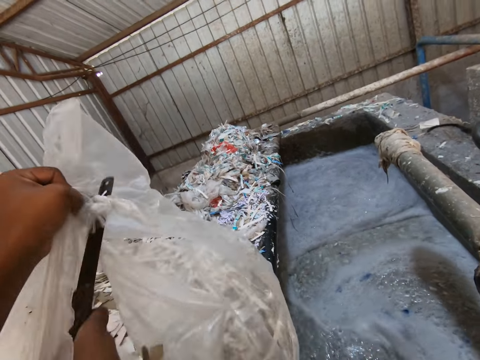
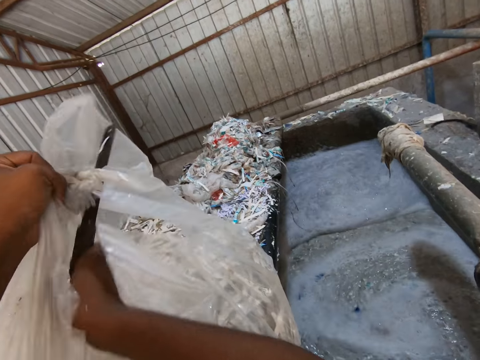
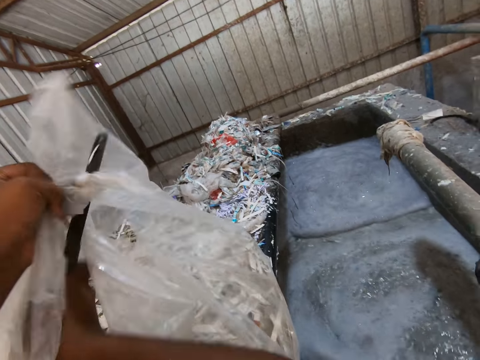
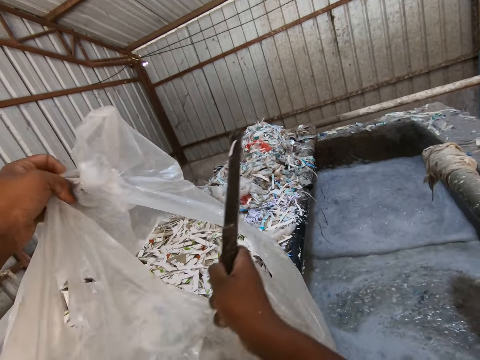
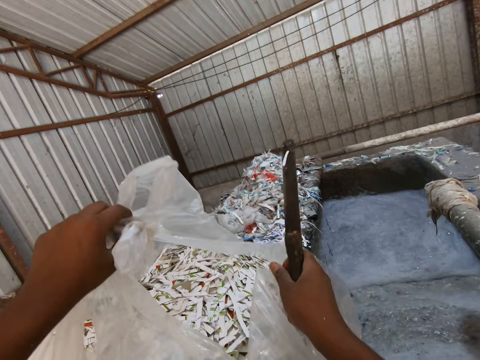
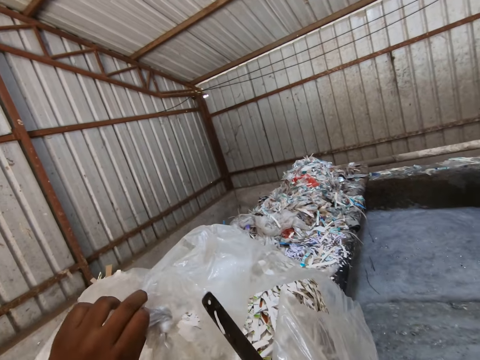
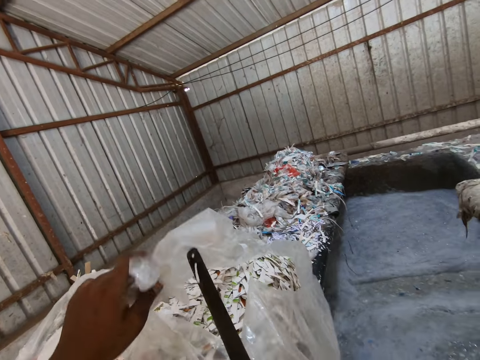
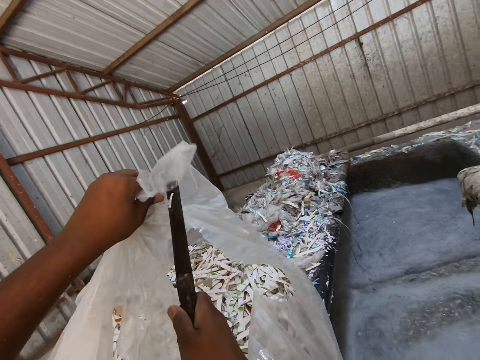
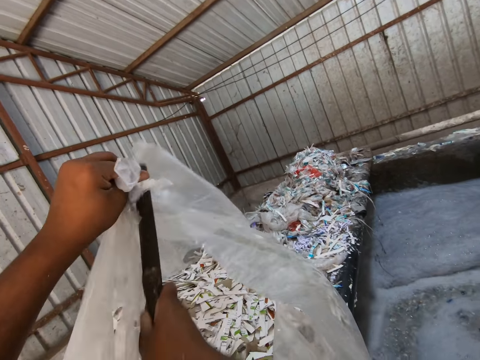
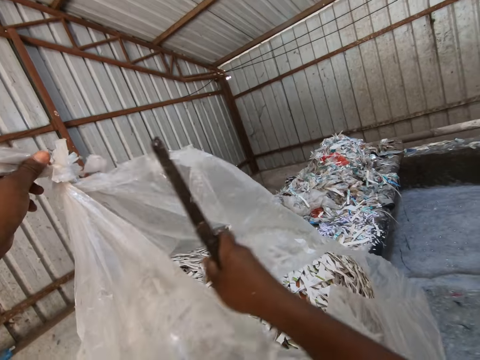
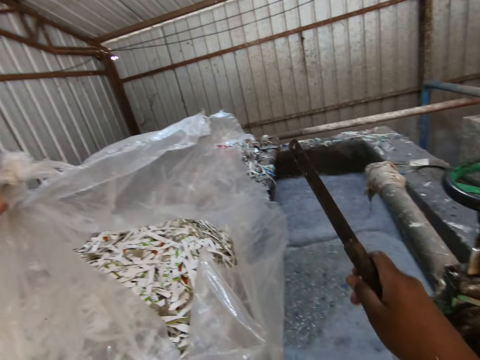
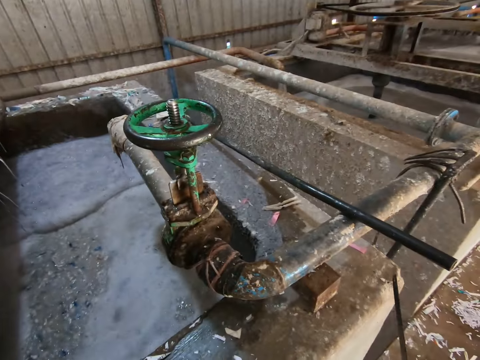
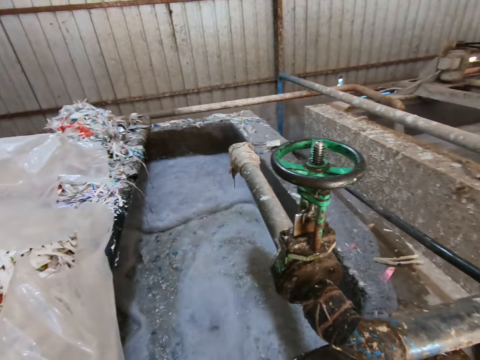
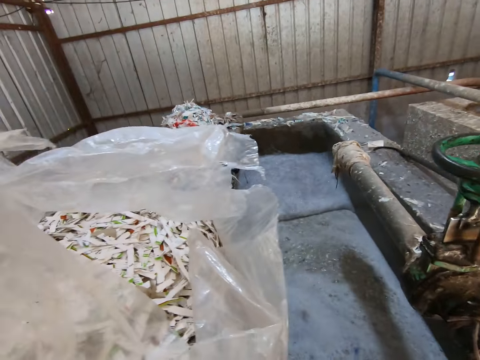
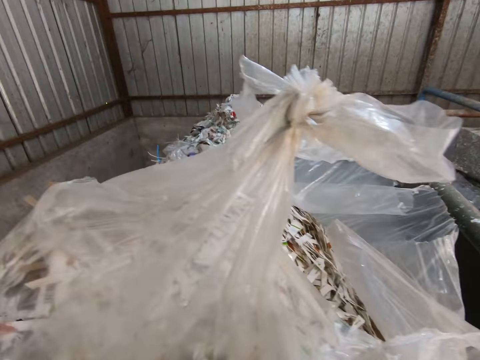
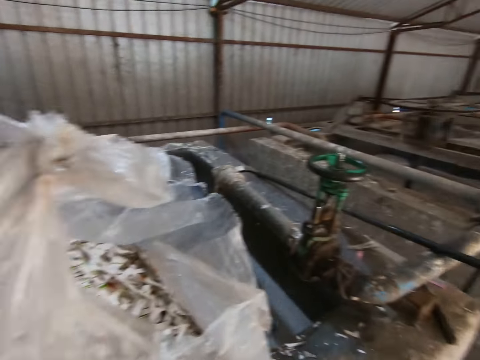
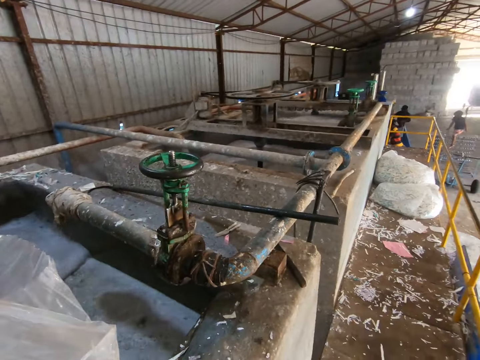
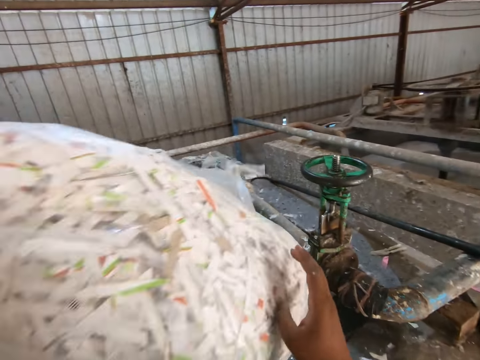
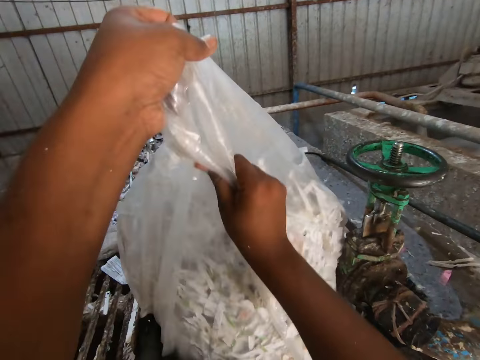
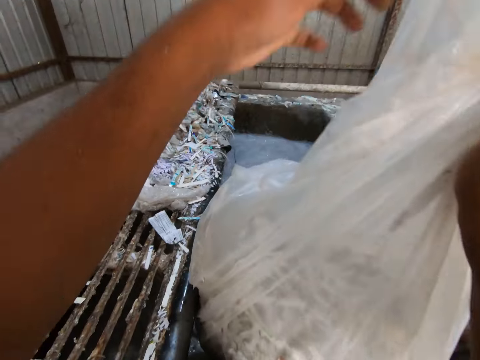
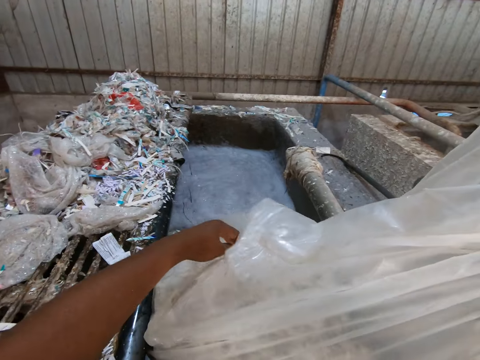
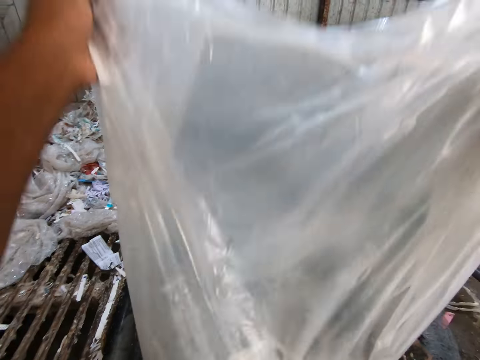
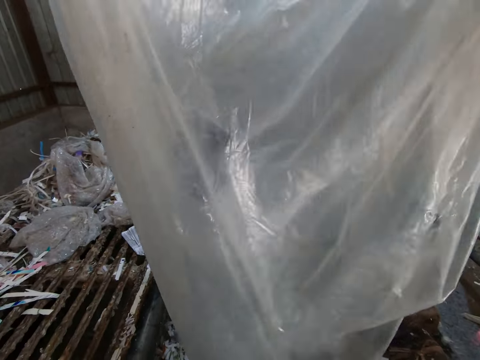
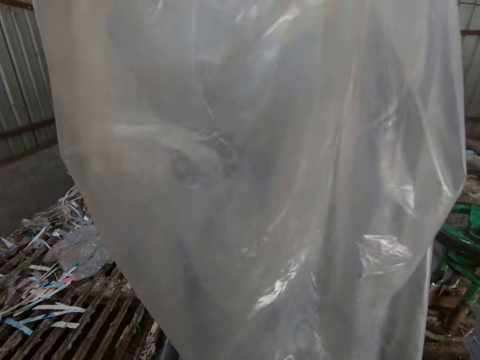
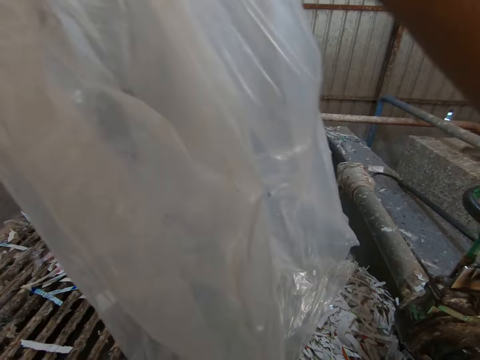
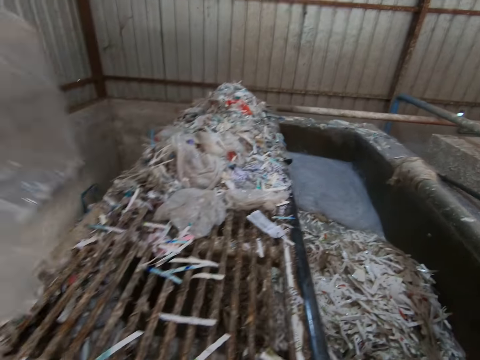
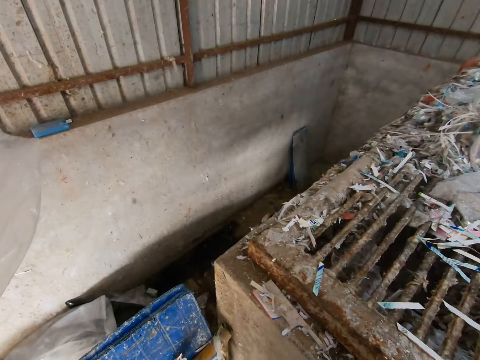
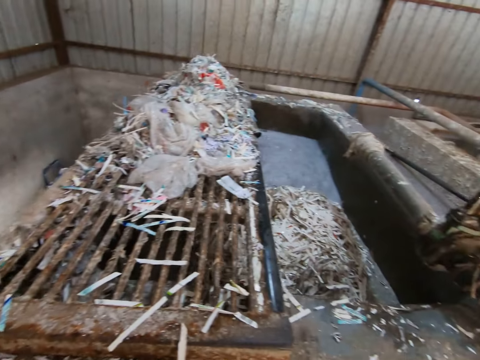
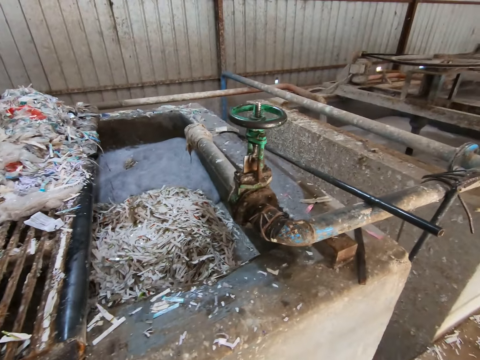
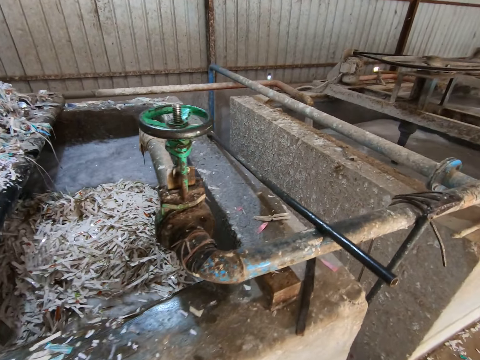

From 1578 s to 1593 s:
The camera wearer tears the bag of pieces of paper with the knife in his right hand. He drops the knife on the pond with his right hand. He turns the bag of pieces of paper with his left hand. He pours pieces of paper into the pond from the bag of paper pieces with both hands. He pulls the bag with both hands. He drops the bag on the floor with his left hand.

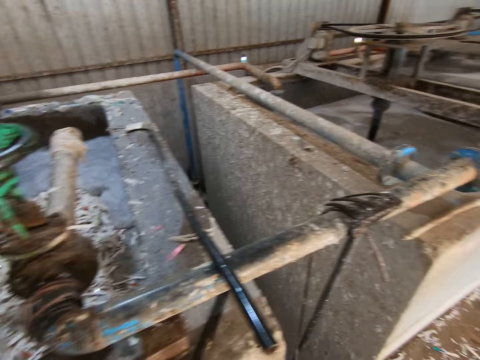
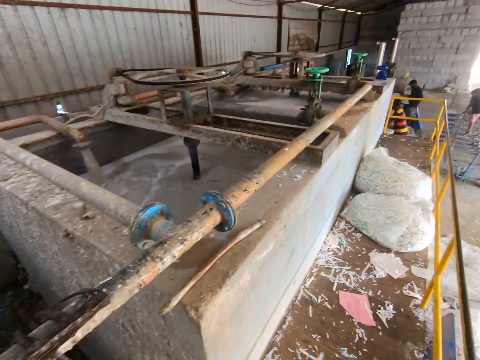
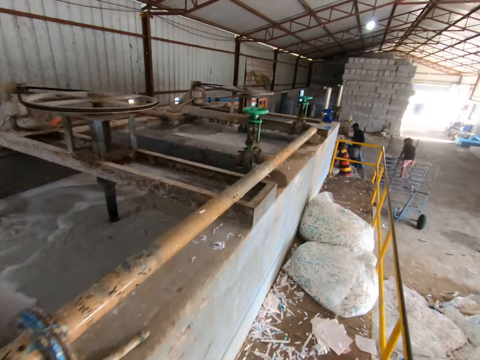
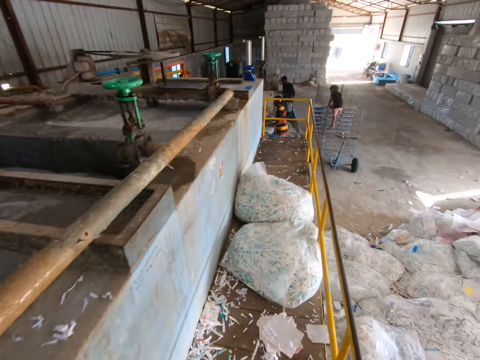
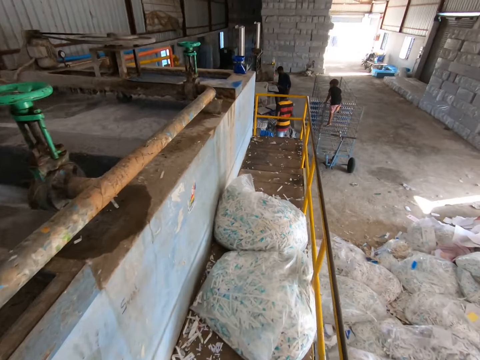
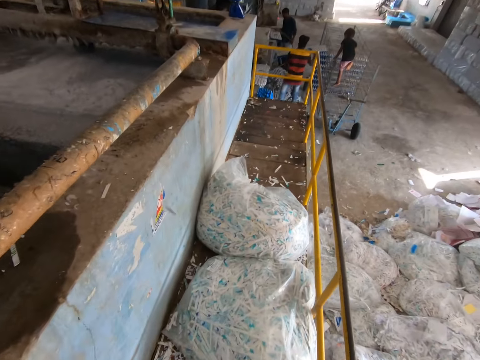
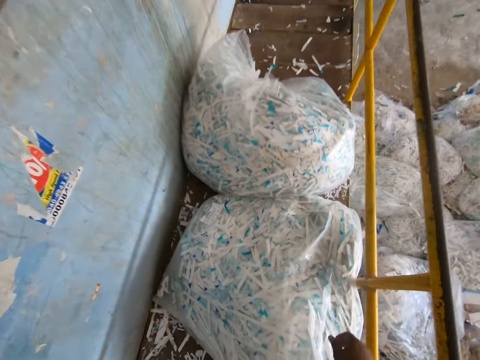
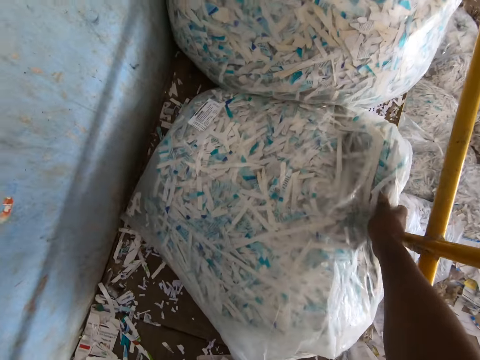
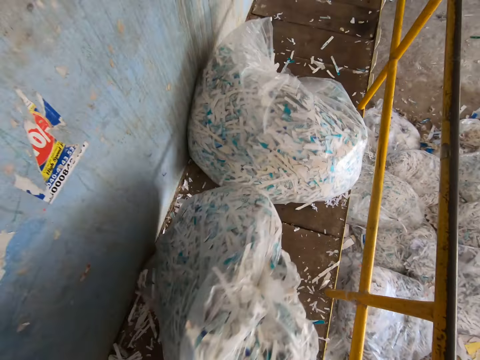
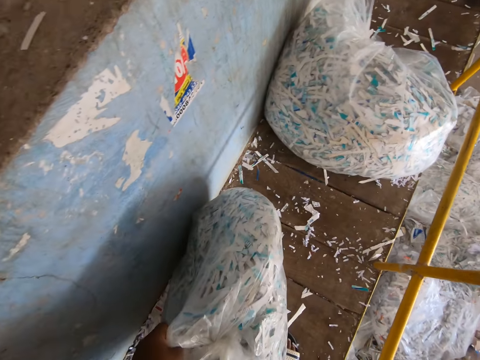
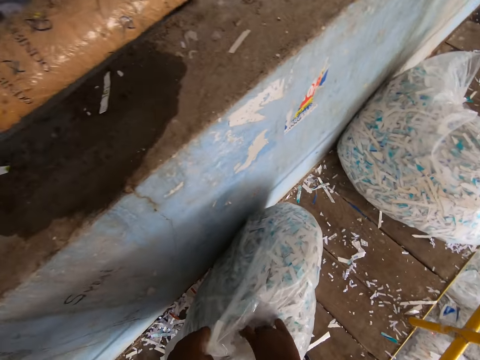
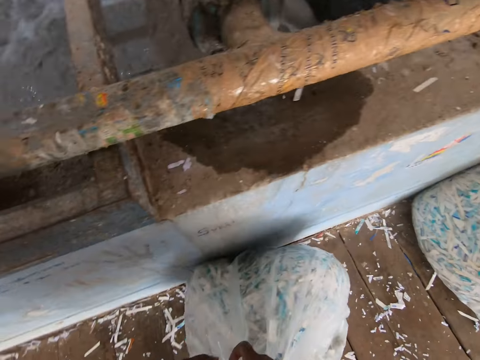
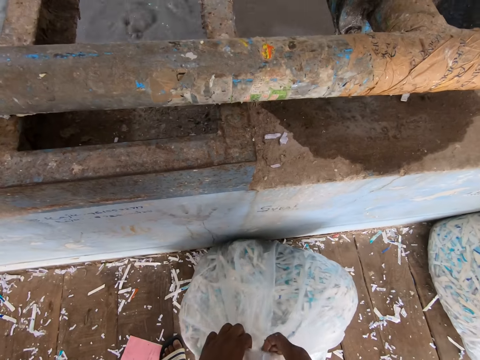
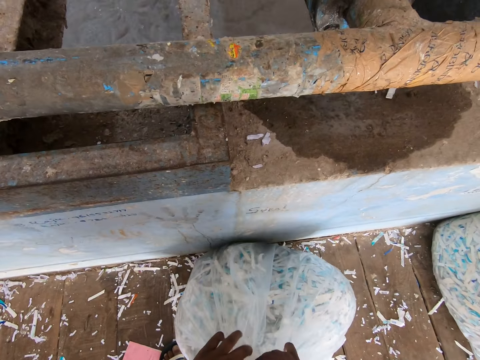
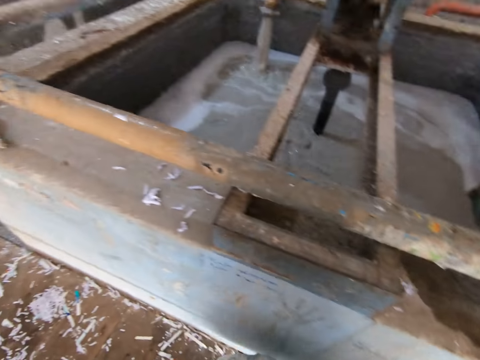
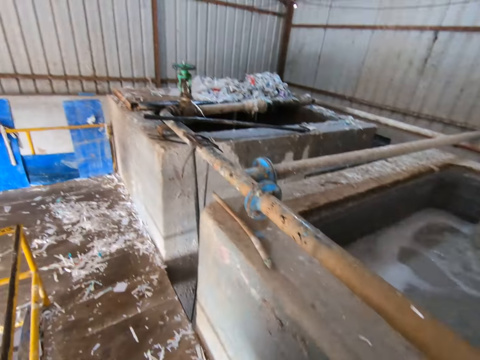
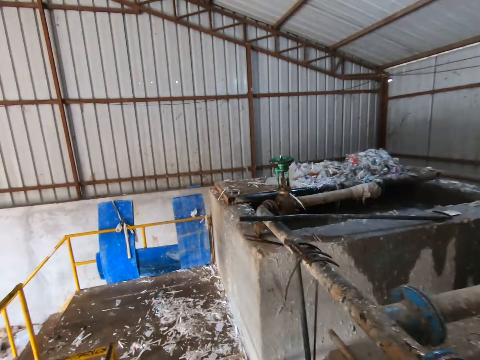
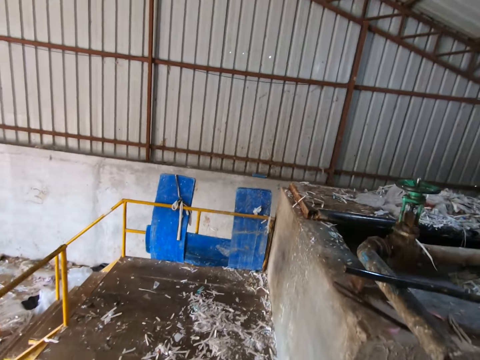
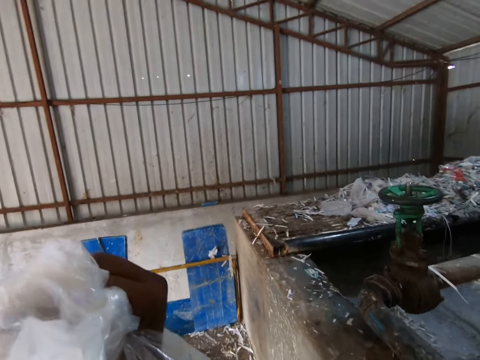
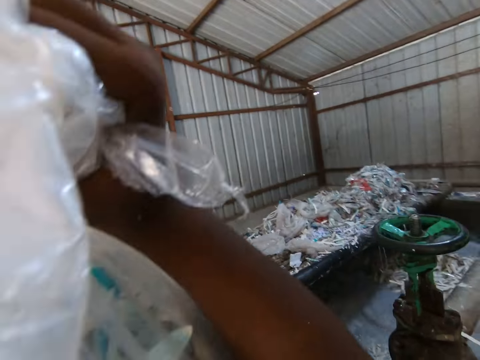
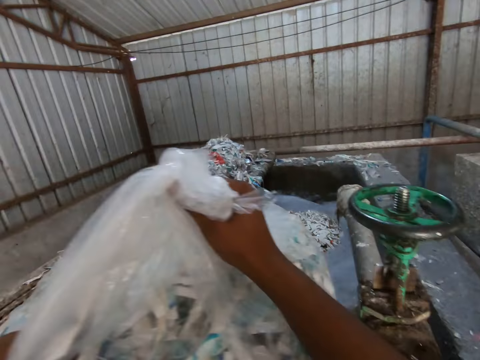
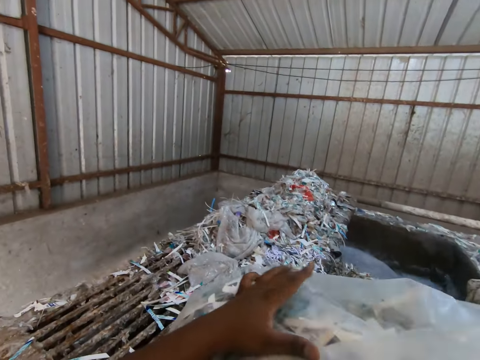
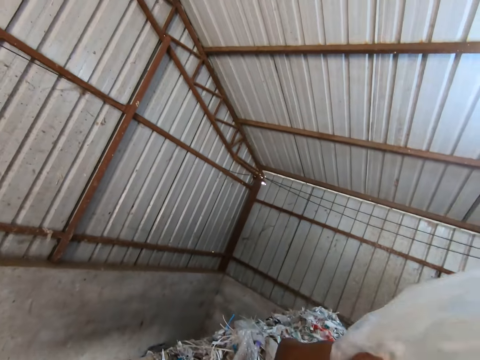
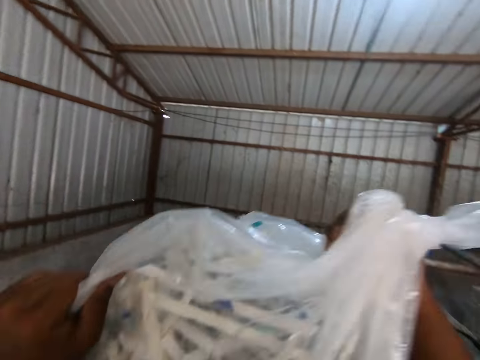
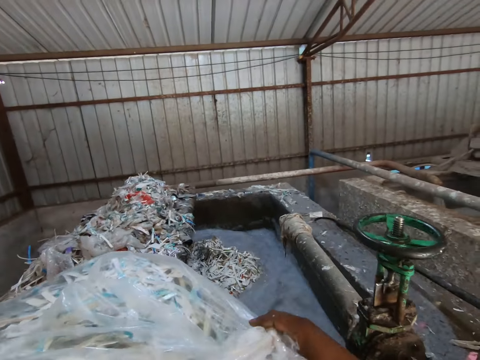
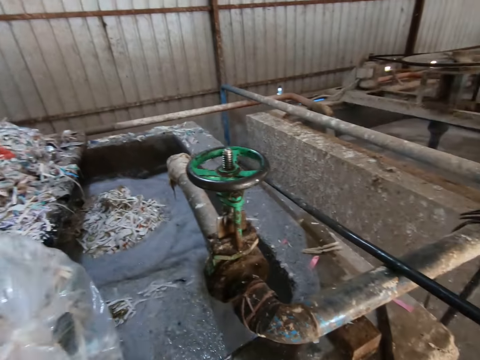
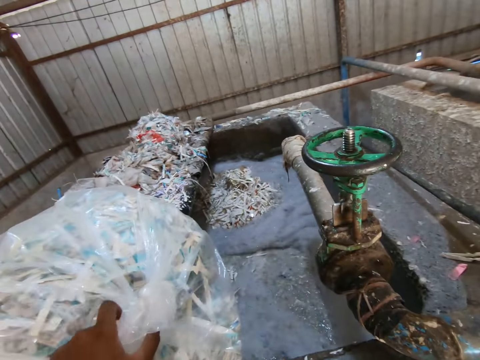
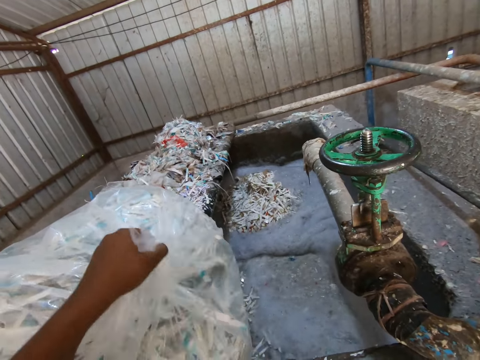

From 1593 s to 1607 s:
The camera wearer walks towards the bag of paper pieces on the floor. He lifts the bag of pieces of paper from the floor with his right hand. He holds the bag of pieces of paper with both hands. He carries the bag of pieces of paper from the floor with both hands. He walks around the room. He drops the bag of paper pieces on the pond with both hands. He carries the bag of paper pieces from the pond with both hands. He drops the bag of paper pieces on the pond with both hands.
